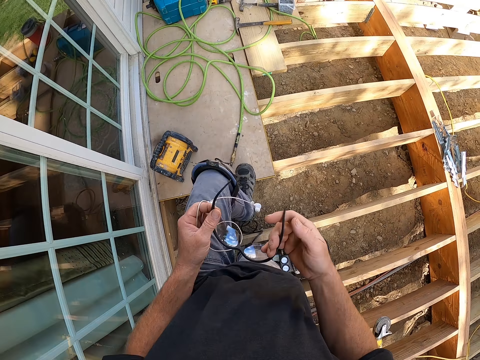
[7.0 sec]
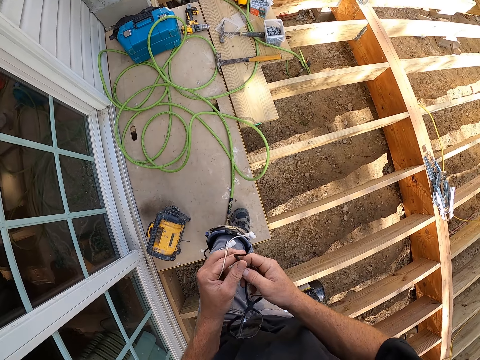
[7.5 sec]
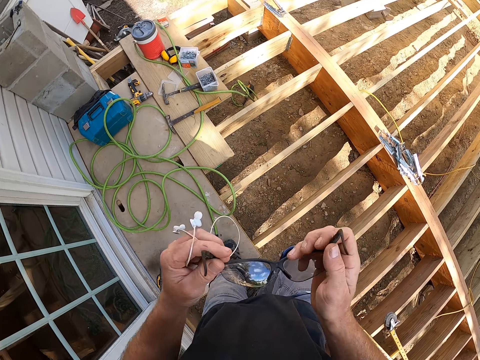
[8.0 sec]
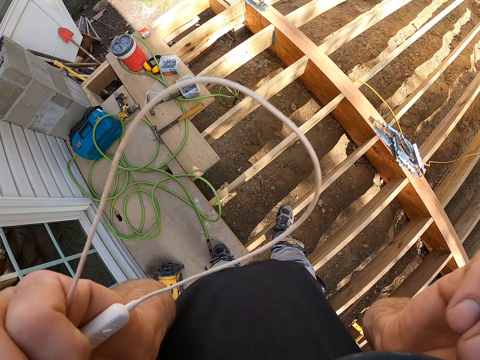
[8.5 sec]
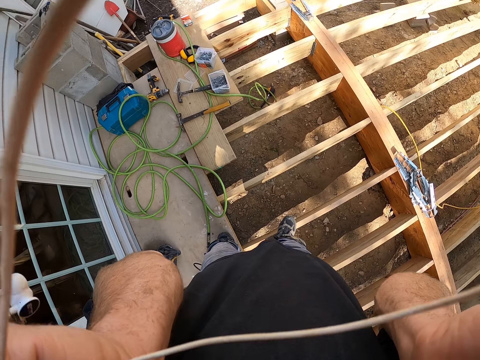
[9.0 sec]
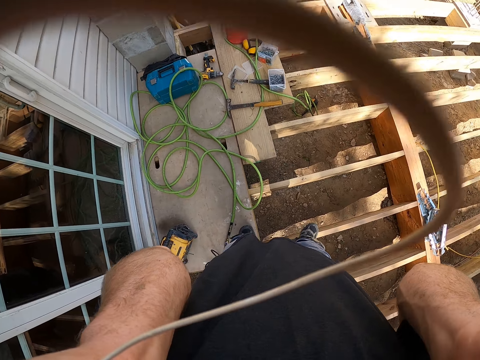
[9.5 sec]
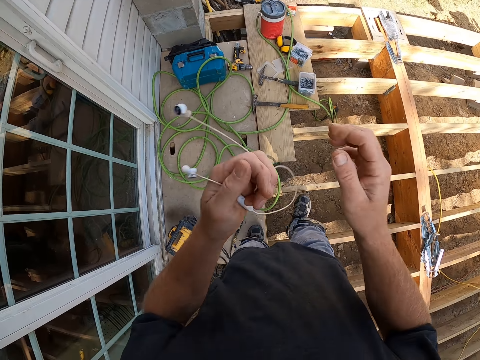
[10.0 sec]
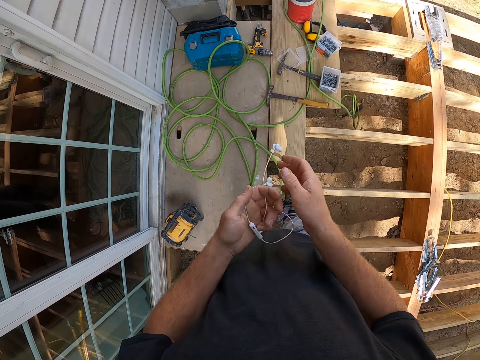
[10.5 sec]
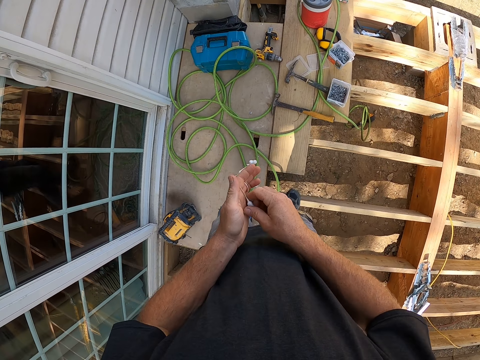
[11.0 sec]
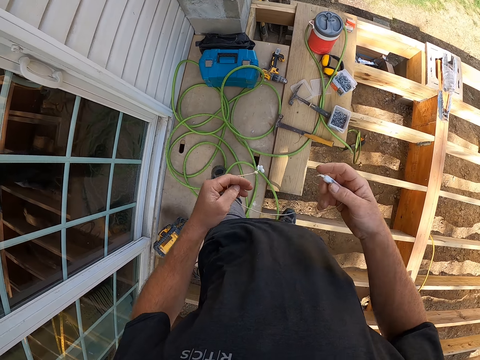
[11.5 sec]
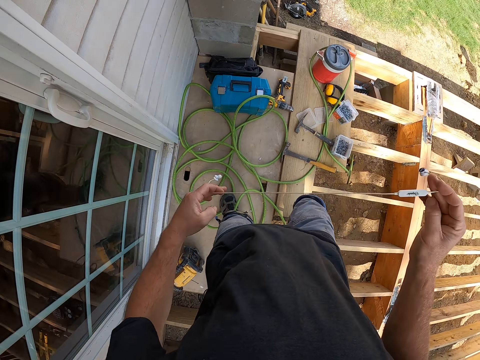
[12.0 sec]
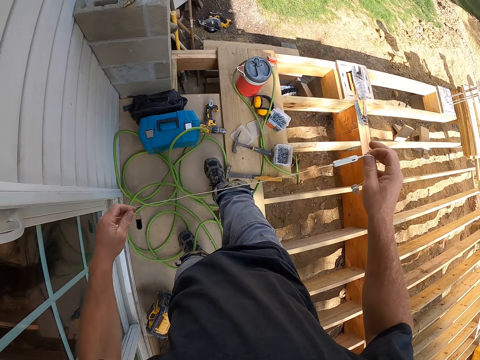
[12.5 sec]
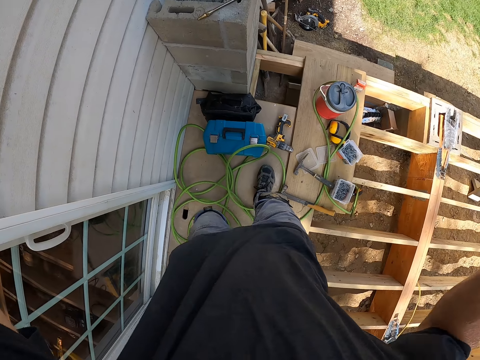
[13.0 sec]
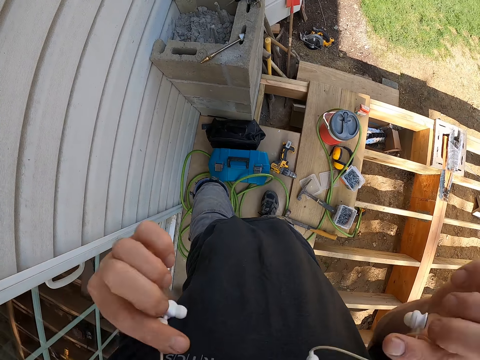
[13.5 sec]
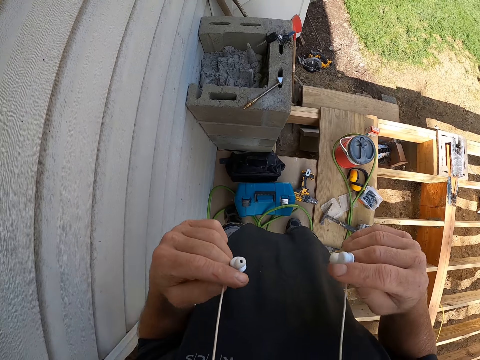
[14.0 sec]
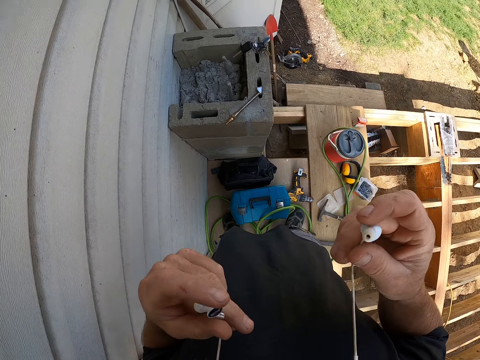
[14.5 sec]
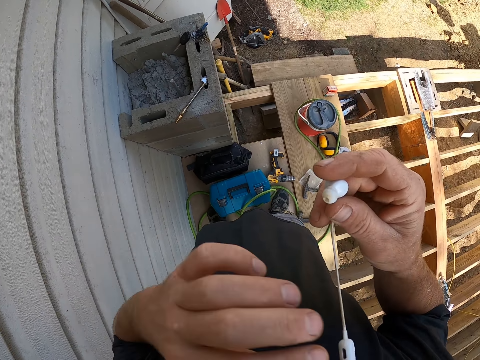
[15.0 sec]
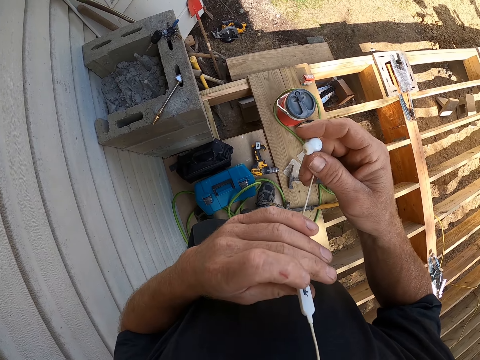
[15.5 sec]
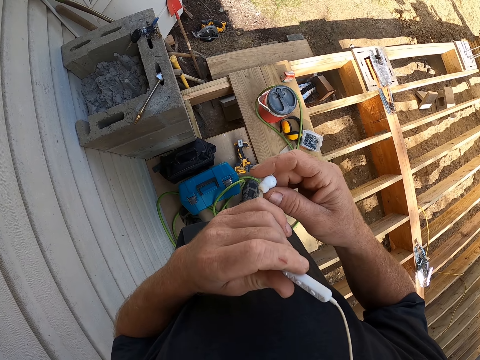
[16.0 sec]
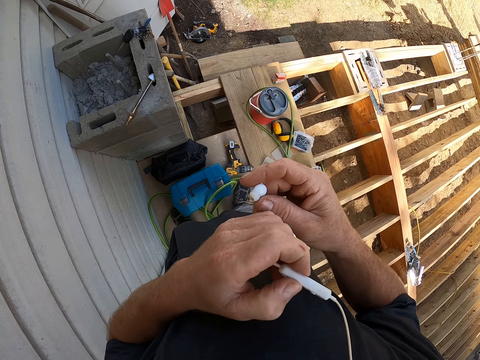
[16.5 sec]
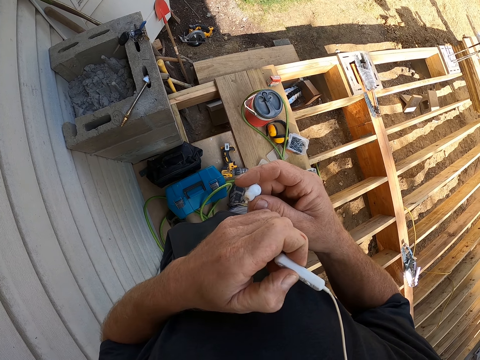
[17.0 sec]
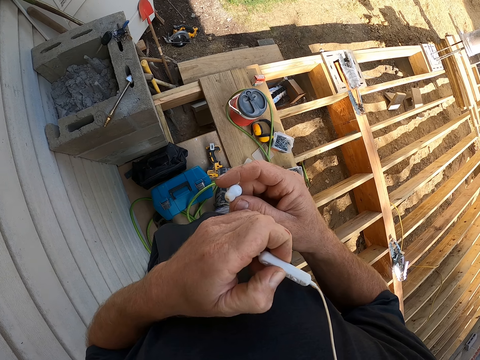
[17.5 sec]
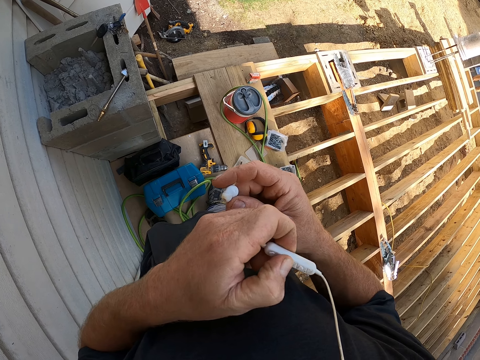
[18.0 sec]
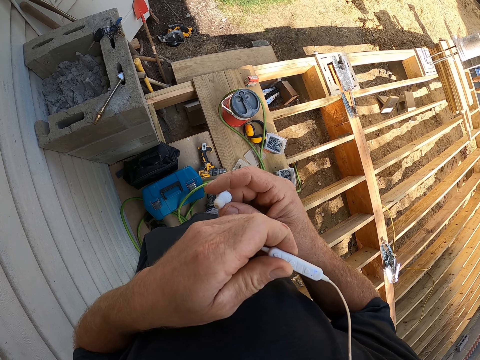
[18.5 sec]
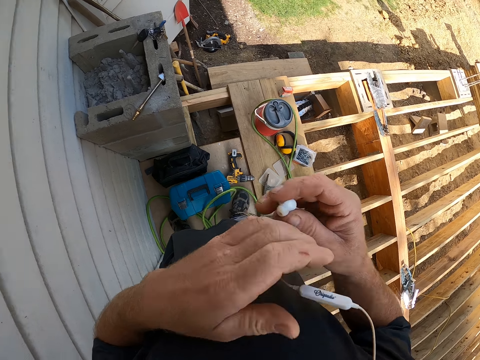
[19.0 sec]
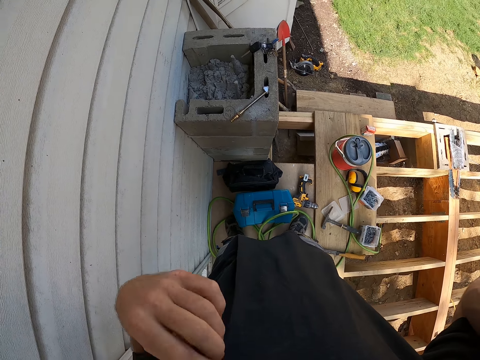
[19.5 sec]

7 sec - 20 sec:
The camera wearer wears the protective glasses. They walk around the compound. They place the earphones on the neck. They switch on the earphones.

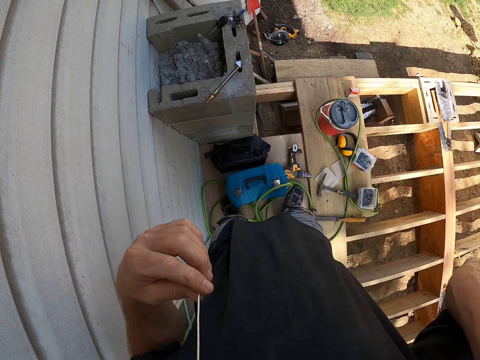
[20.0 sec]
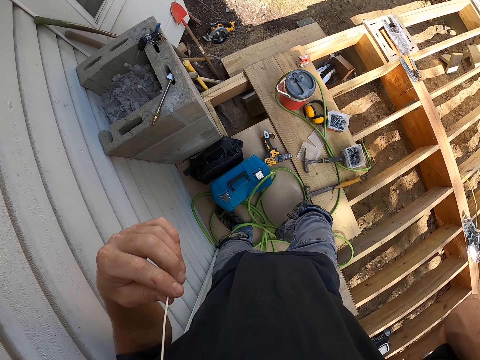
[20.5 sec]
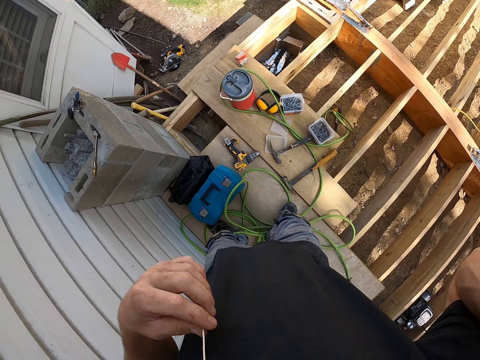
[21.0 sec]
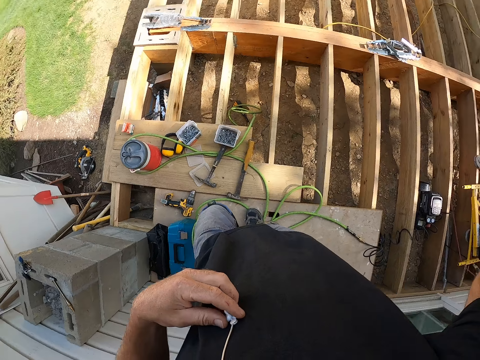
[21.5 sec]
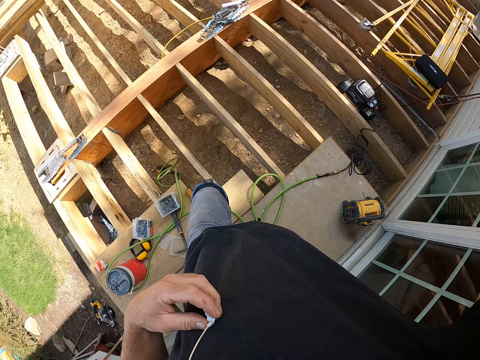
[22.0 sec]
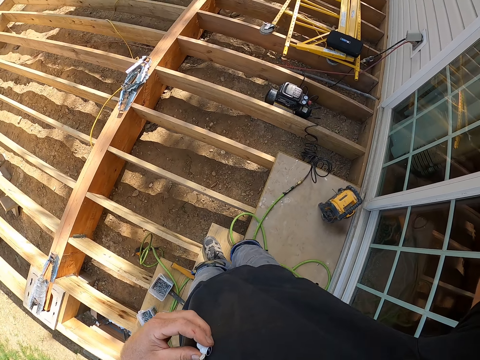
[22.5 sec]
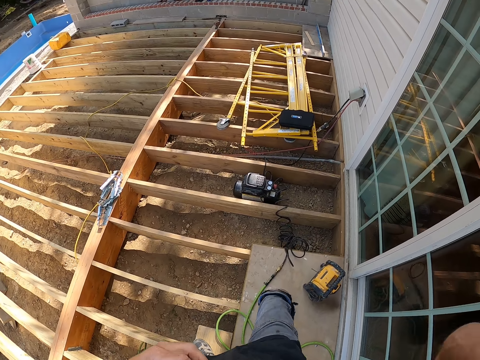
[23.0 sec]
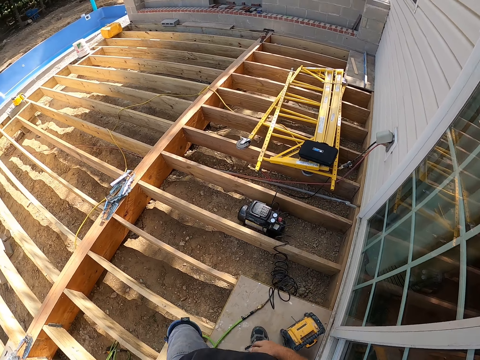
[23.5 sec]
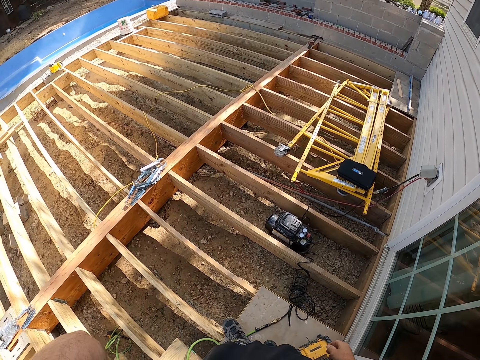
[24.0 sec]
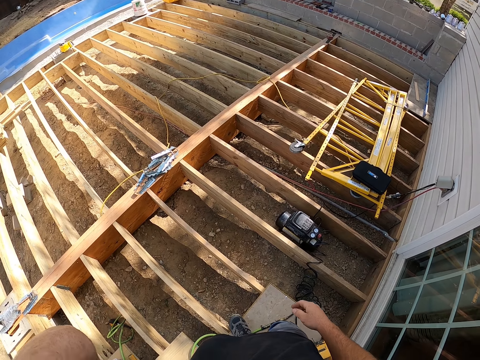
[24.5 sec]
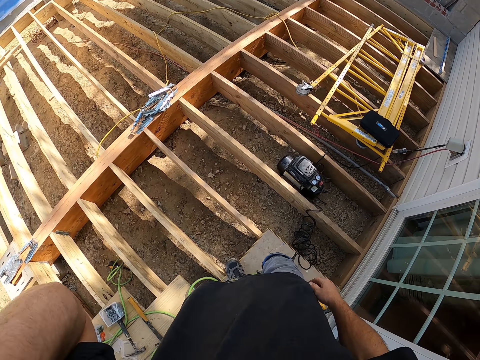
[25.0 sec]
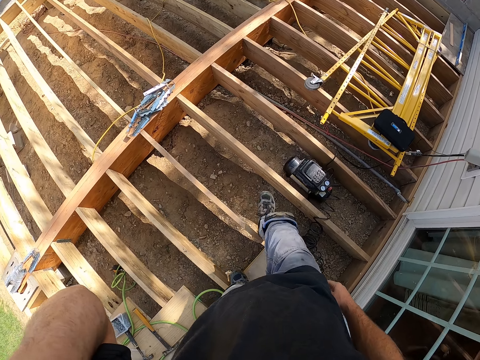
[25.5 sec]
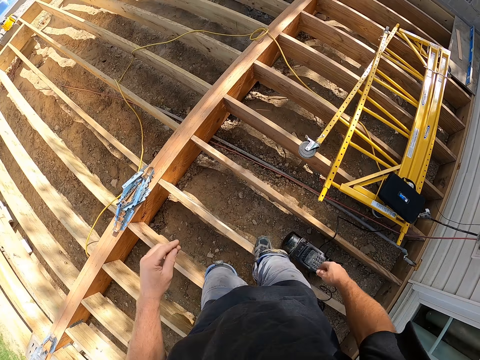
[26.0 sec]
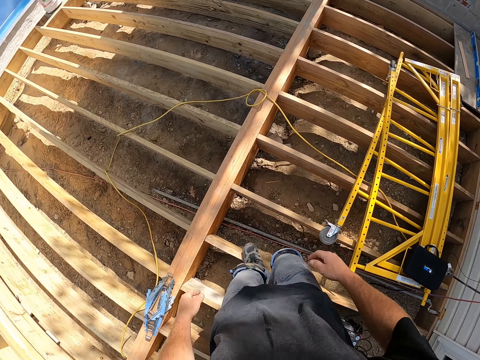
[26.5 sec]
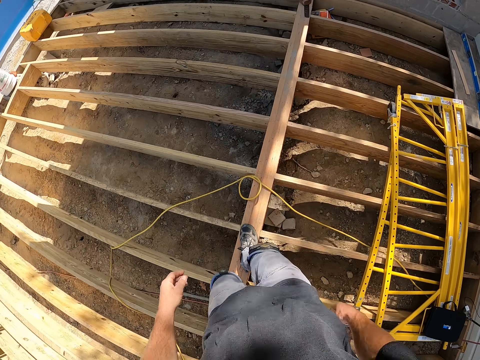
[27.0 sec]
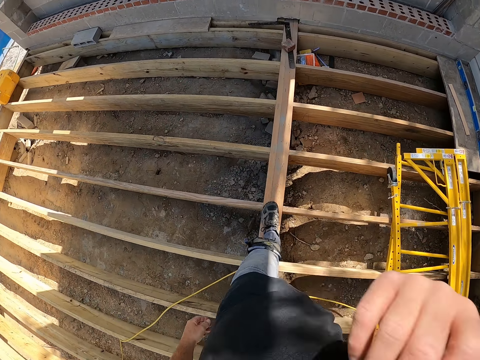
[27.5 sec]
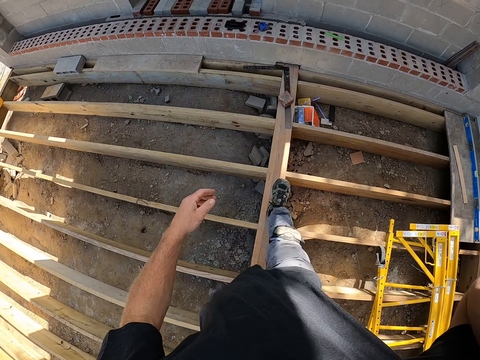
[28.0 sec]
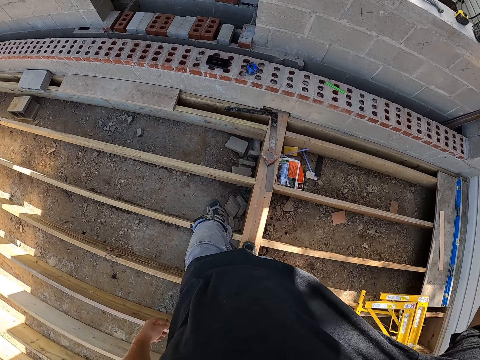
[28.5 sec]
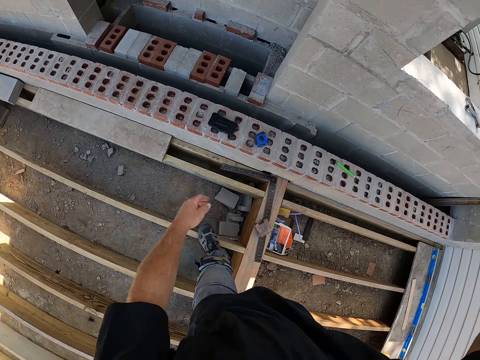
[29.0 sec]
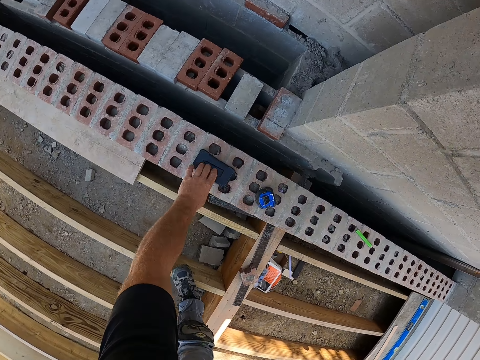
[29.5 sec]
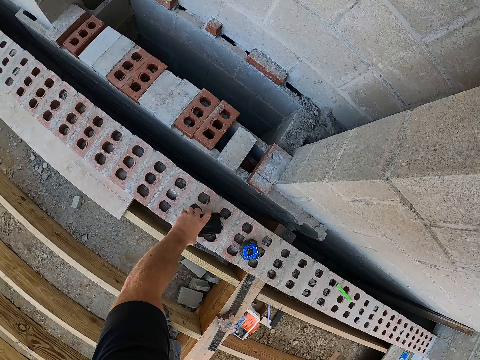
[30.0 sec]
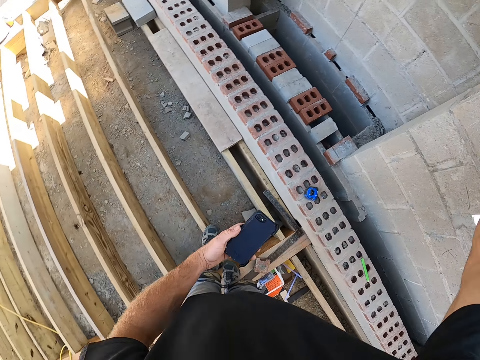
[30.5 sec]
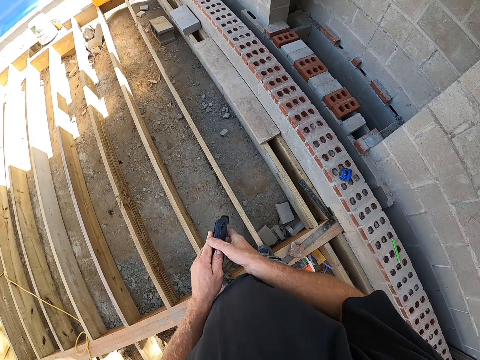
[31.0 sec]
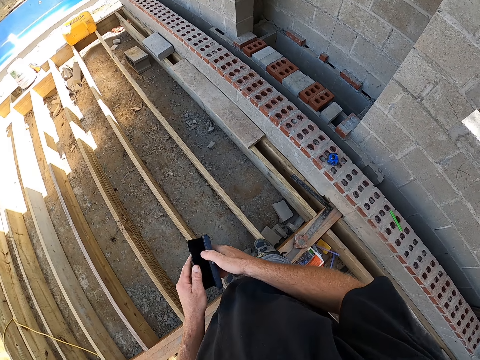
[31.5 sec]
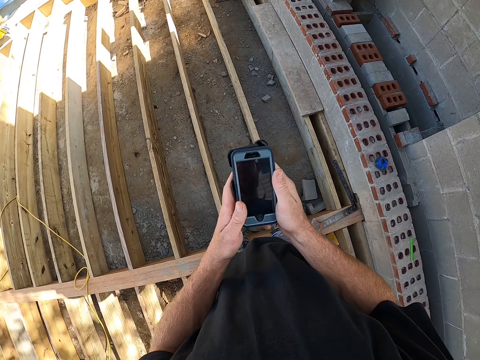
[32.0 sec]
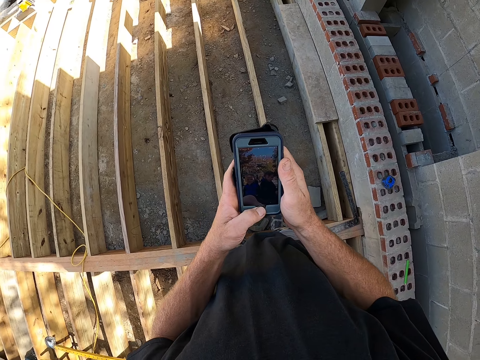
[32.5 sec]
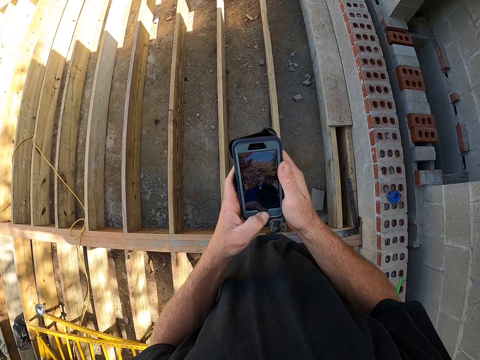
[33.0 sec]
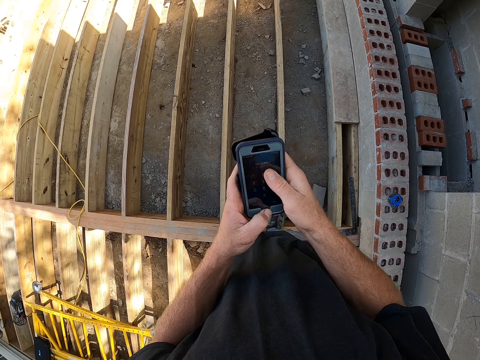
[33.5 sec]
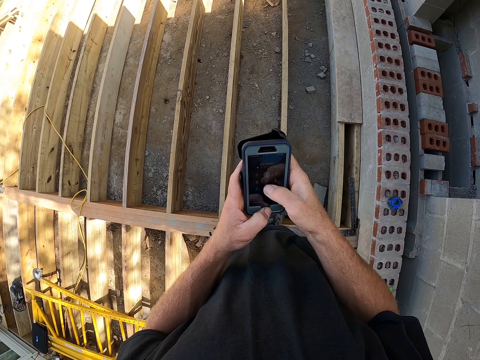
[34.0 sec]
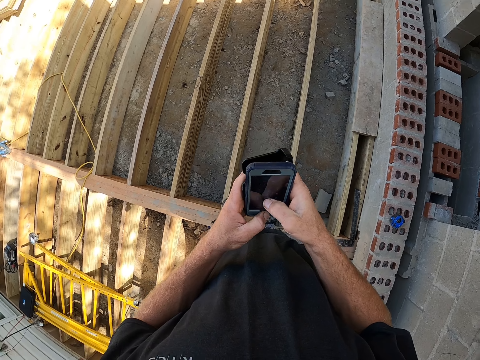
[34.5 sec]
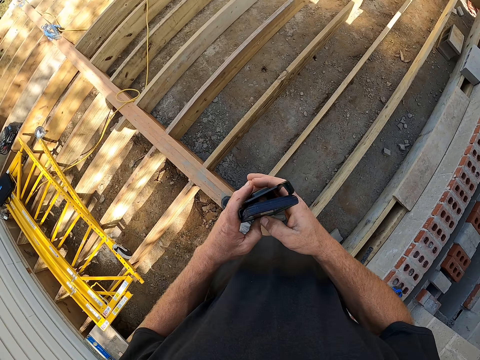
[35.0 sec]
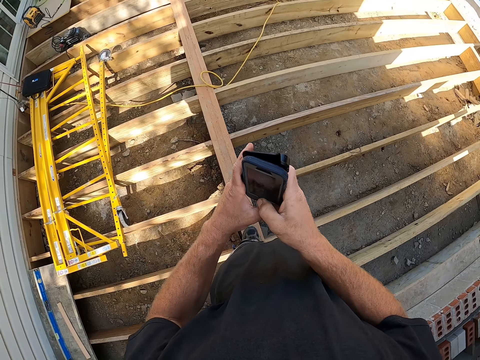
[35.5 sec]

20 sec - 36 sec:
The camera wearer looks around the compound. He puts the earphones in his ear. He walks on the wooden frame. He walks around the compound. He raises up his hand. He takes the phone. He opens the phone case cover. He scrolls the phone. He puts on his phone. He operates the phone.
